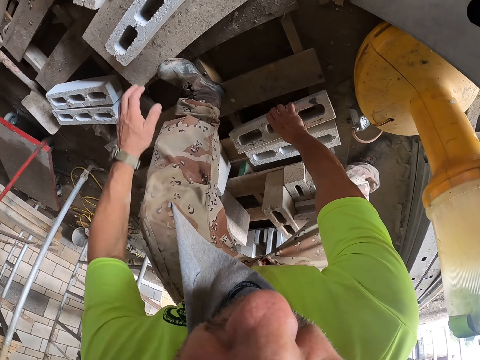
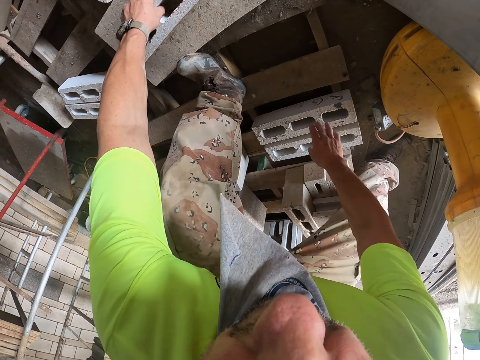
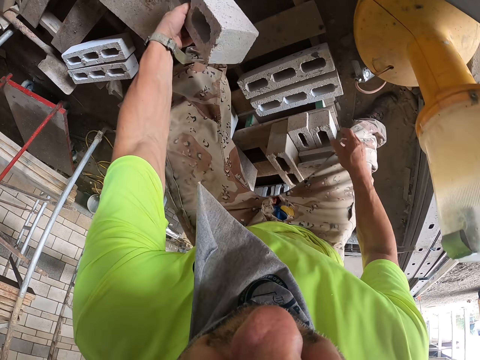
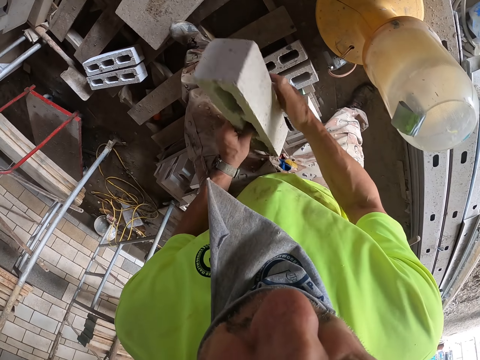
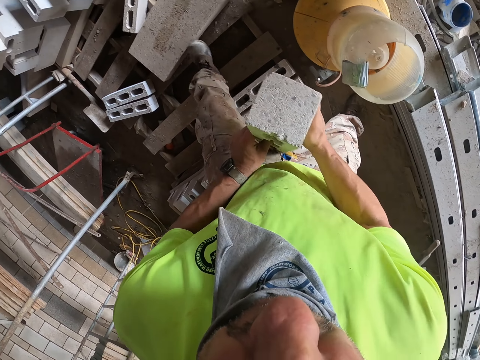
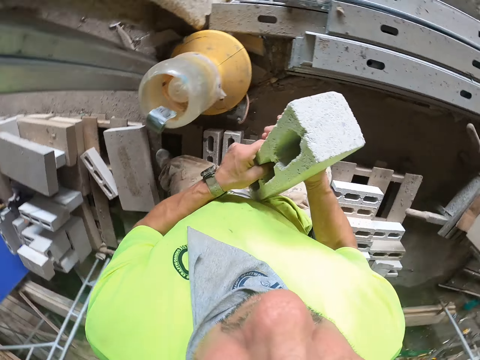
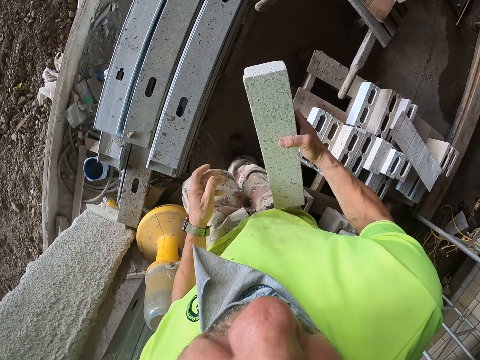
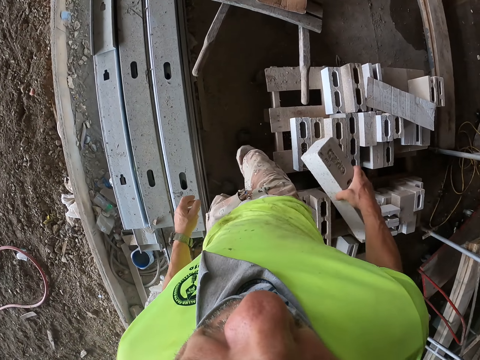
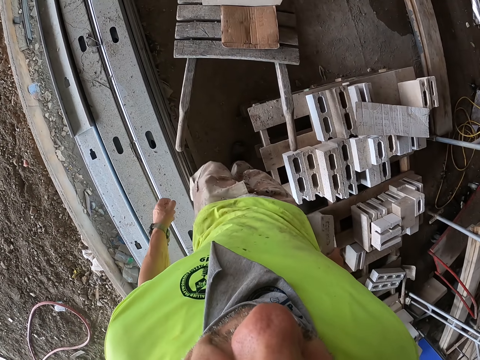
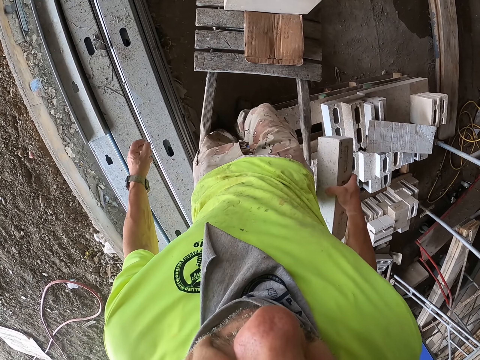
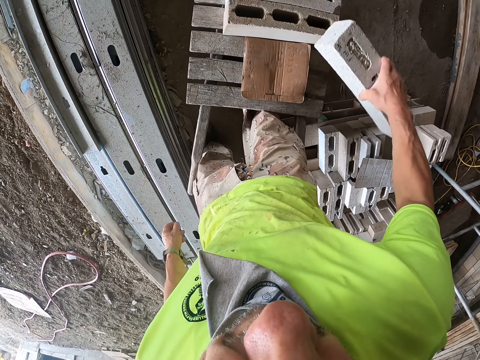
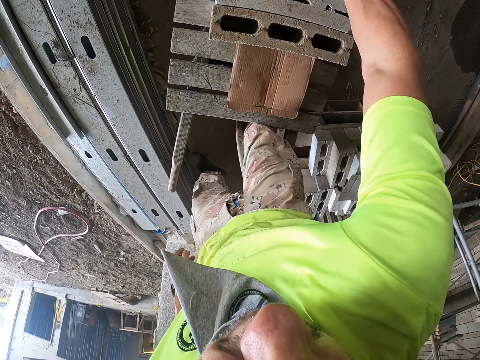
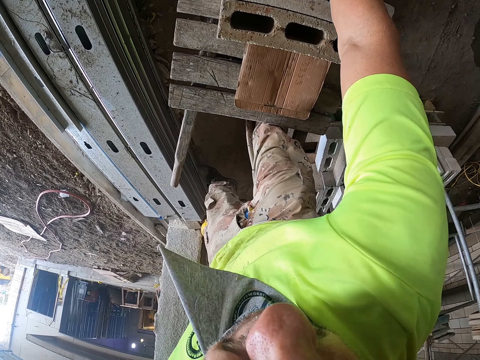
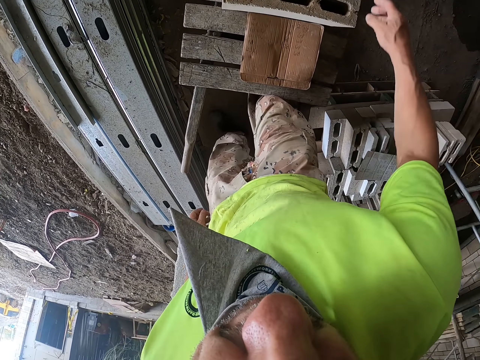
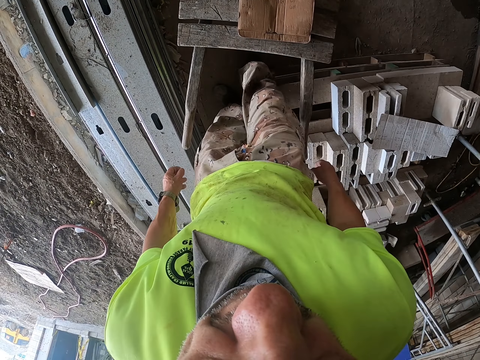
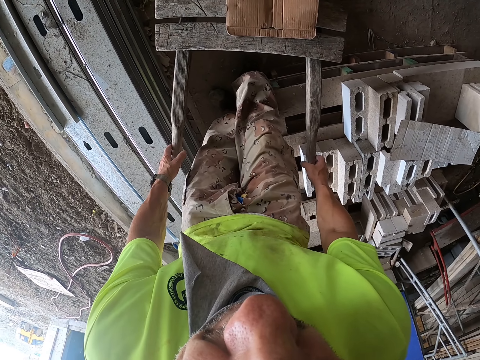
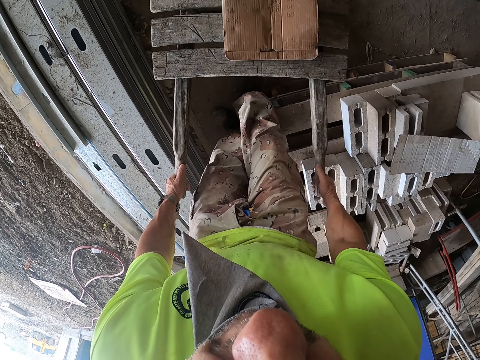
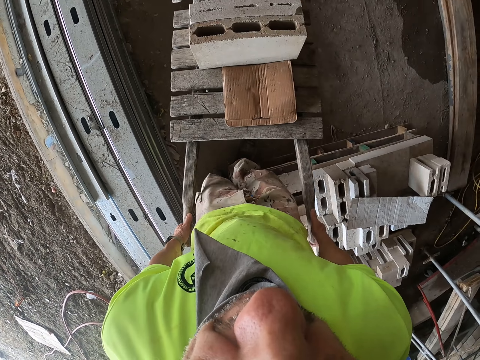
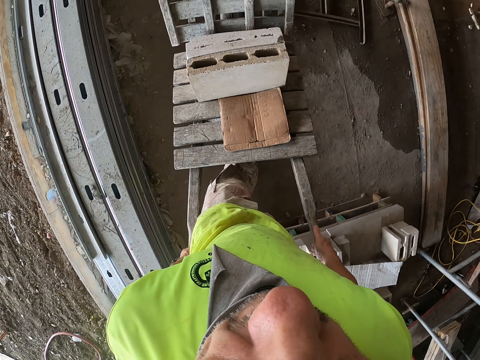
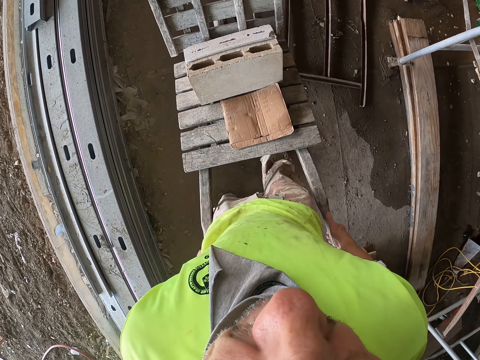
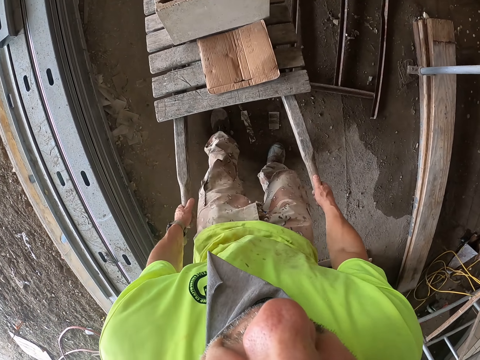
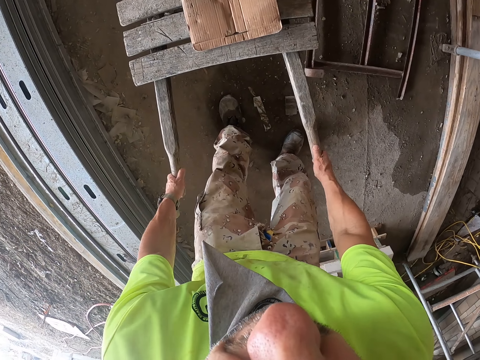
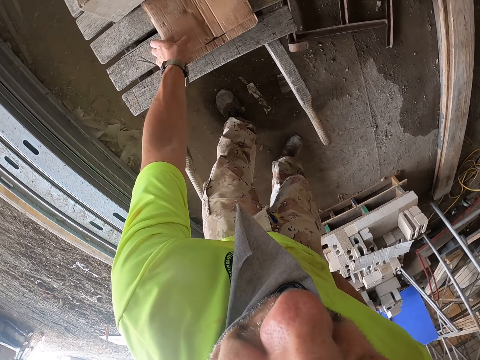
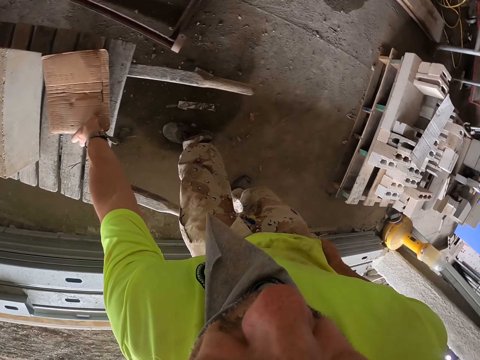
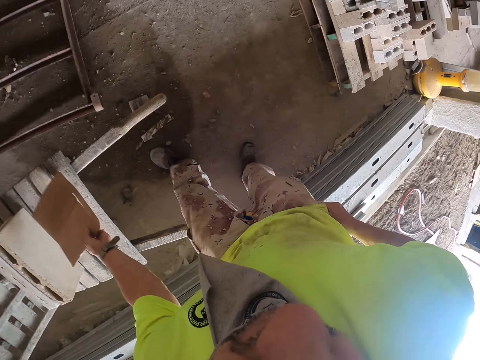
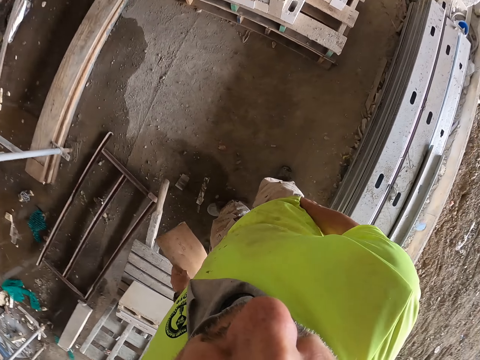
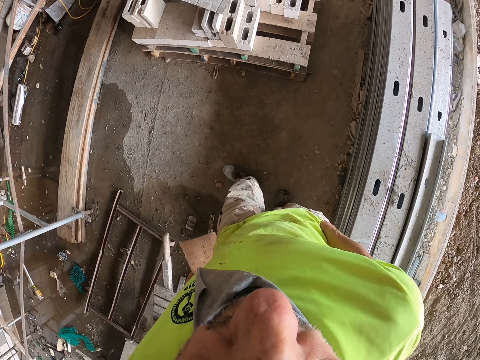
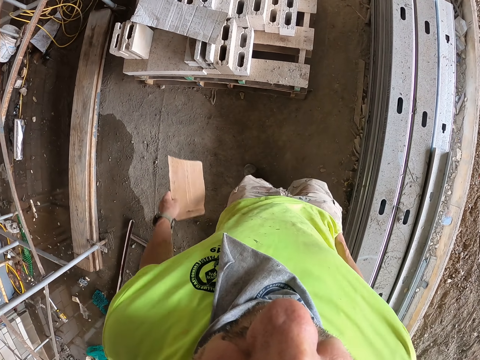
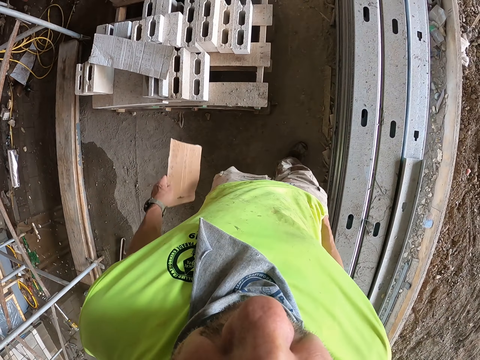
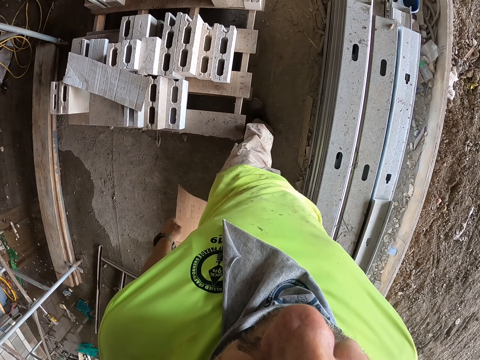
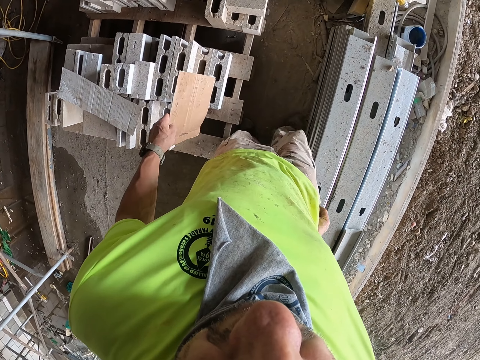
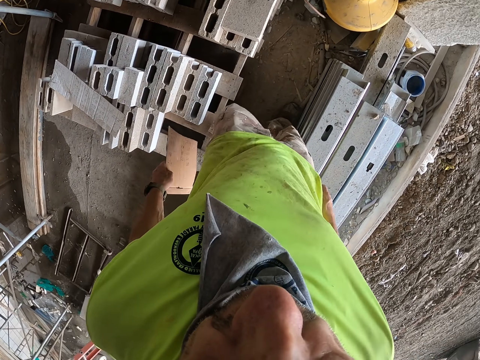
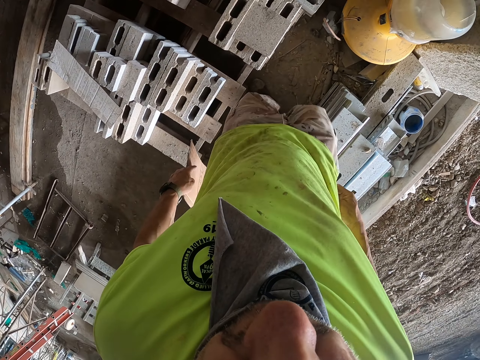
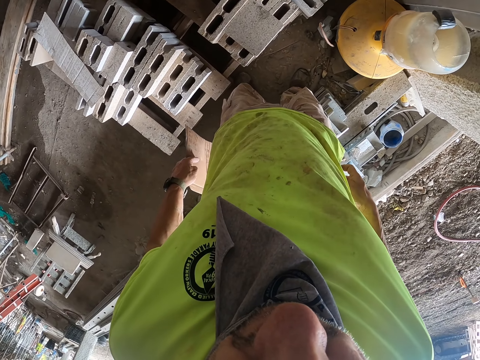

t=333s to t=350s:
The camera wearer places a brick on the stand. They lift the brick, pick up the brick from the stand, place the brick on the other hand, walk around the construction site, hold the brick with the other hand, and place the brick on the cart or wheelbarrow. They move the cart at the construction site, hold the wheelbarrow, and stop the wheelbarrow beside the metal. They pick paper from the cart, insert a hand in the pants, and walk around the construction site away from the wheelbarrow.

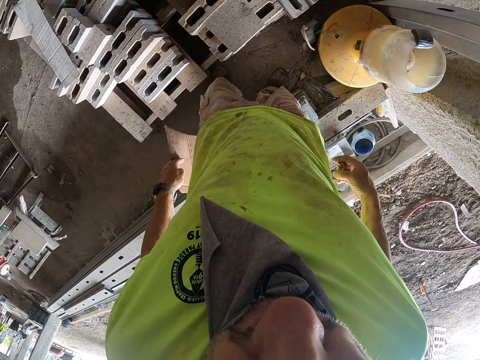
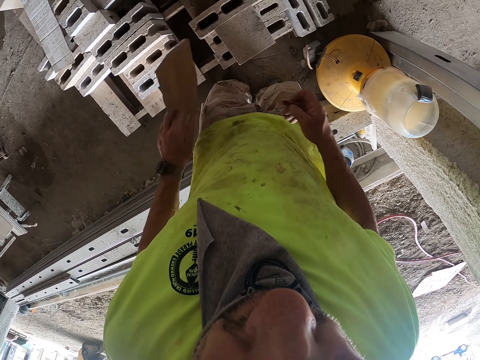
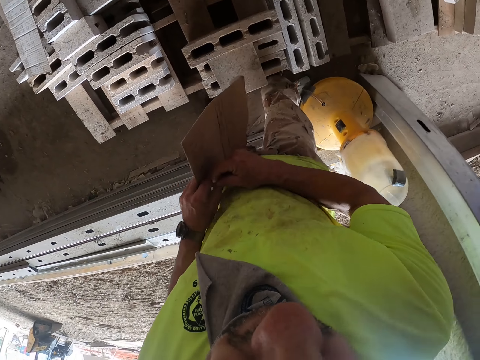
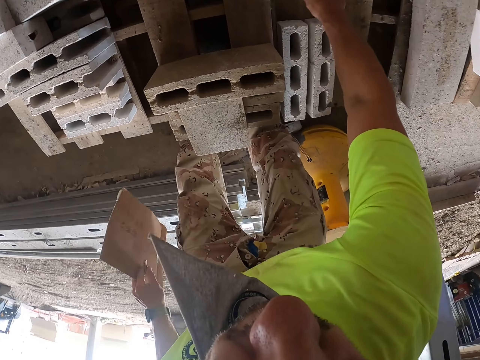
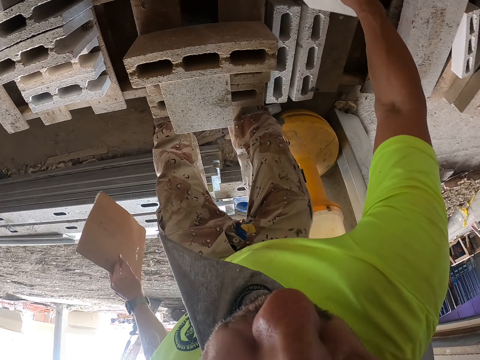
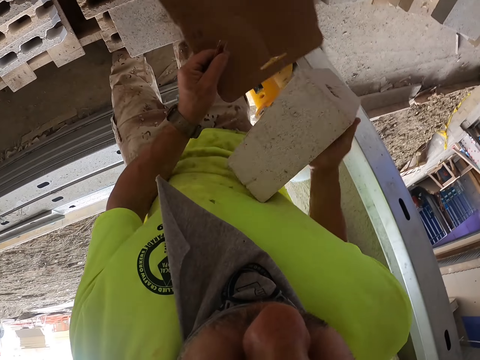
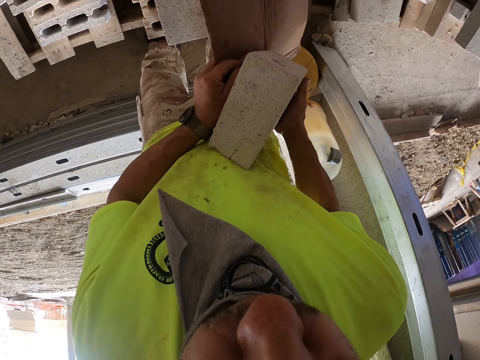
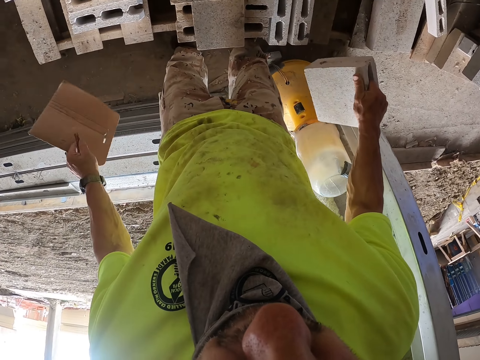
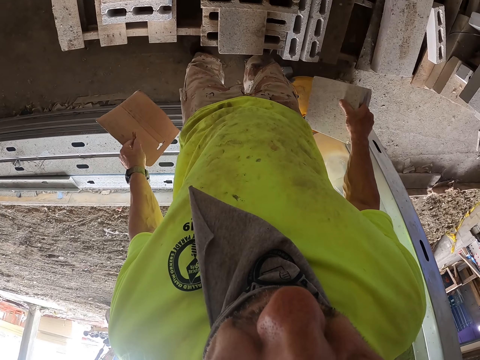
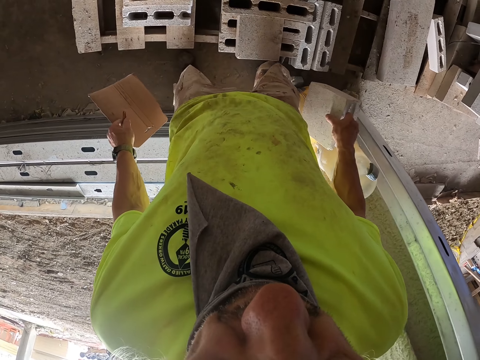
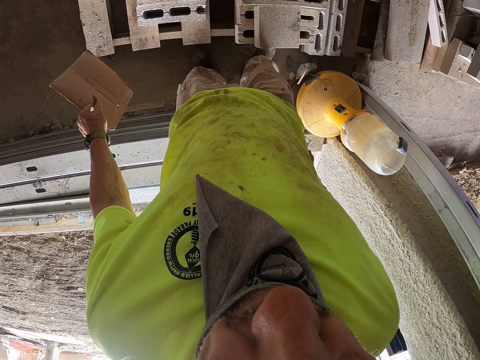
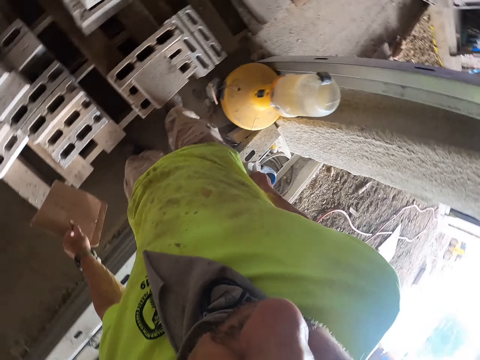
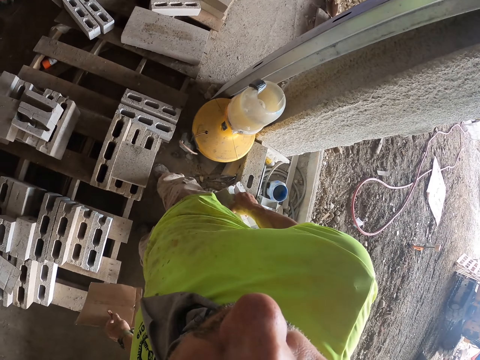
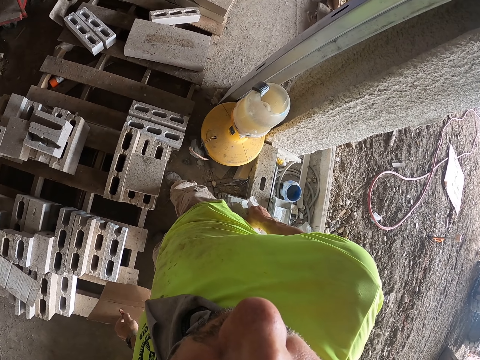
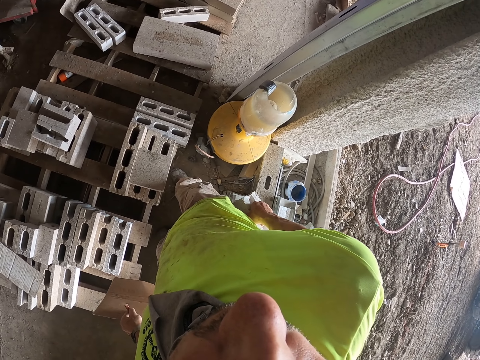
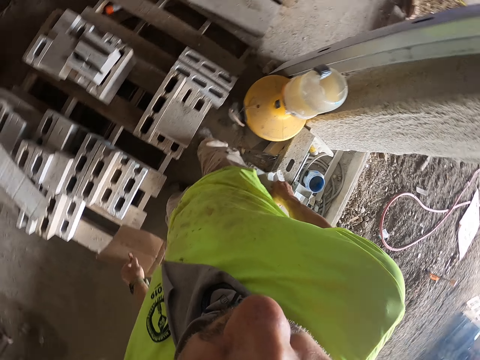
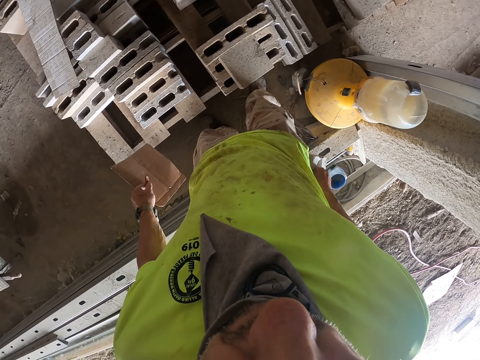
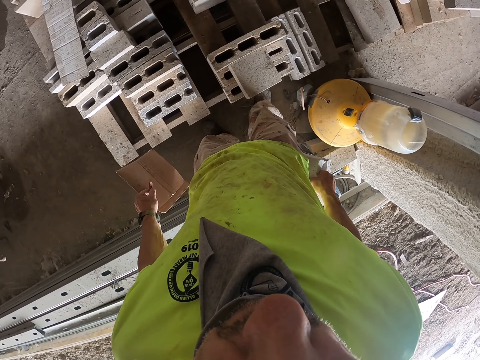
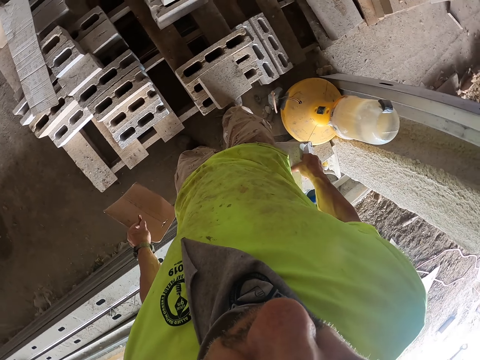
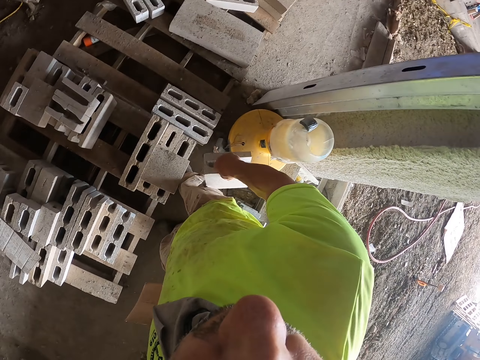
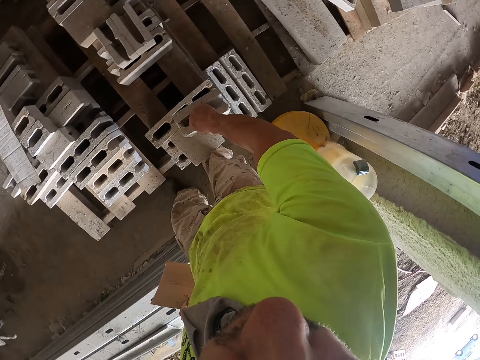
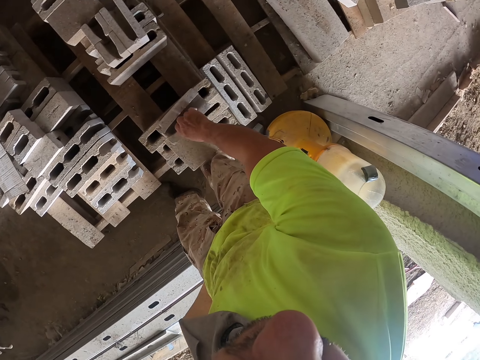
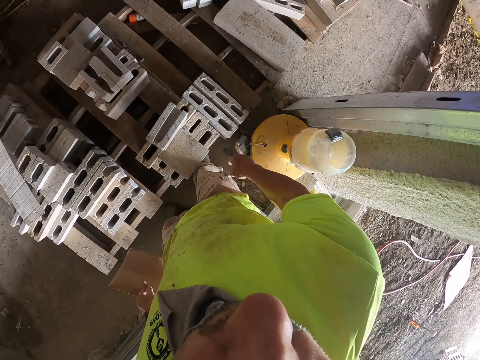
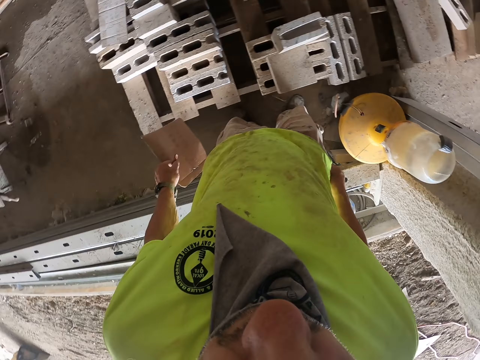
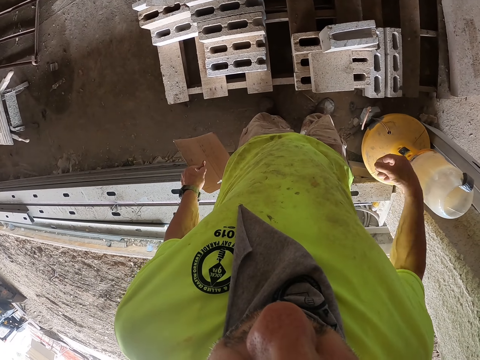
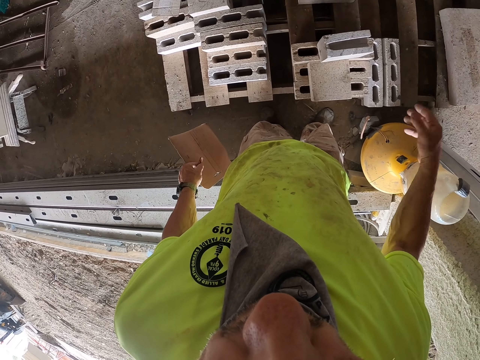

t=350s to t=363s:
The camera wearer places a pencil on the other hand. He picks up a brick from the stand, holds the wheelbarrow, holds the brick with both hands, and holds the brick with one hand. He looks around the construction site, places the brick on the stand, and gestures with his hand.
